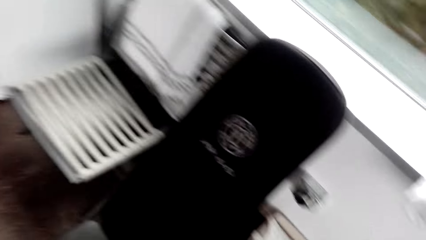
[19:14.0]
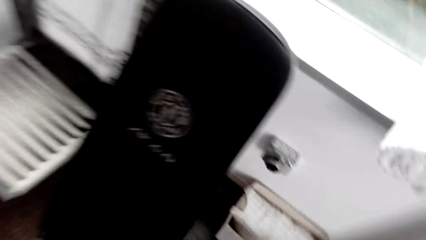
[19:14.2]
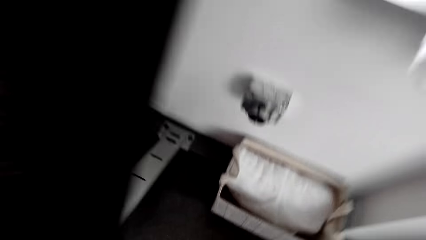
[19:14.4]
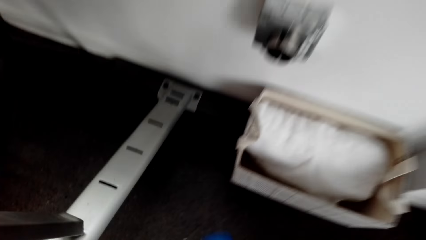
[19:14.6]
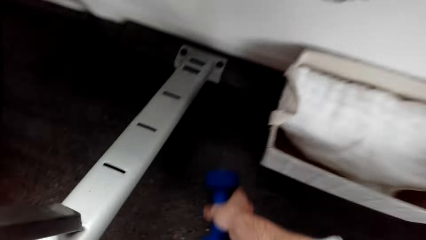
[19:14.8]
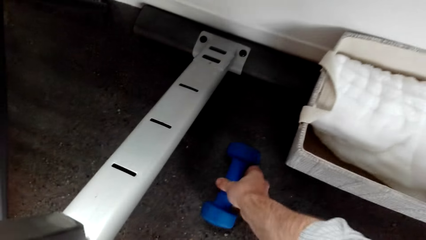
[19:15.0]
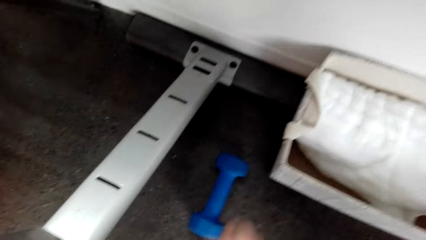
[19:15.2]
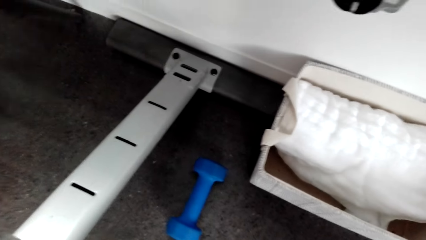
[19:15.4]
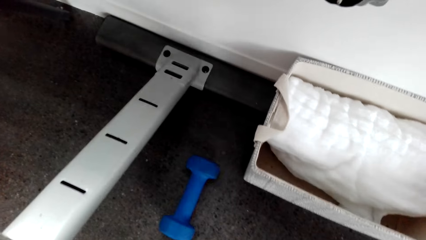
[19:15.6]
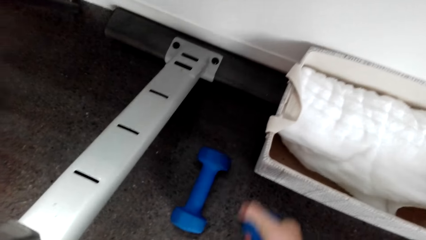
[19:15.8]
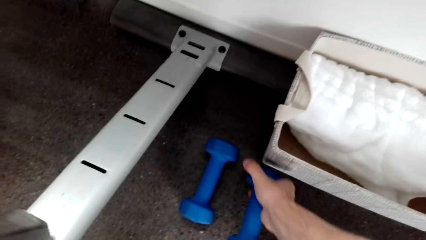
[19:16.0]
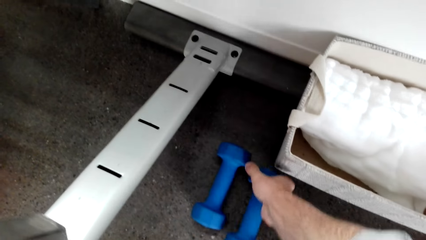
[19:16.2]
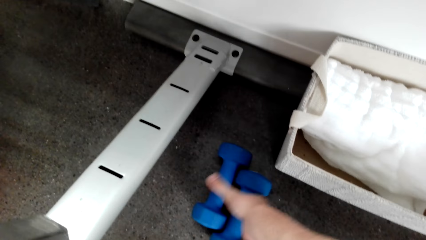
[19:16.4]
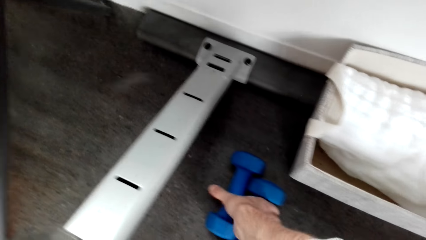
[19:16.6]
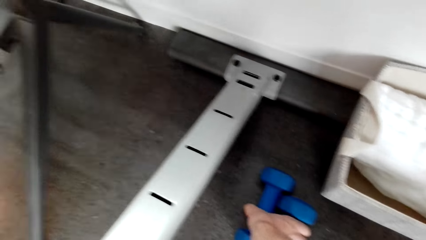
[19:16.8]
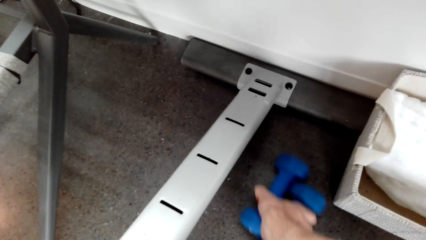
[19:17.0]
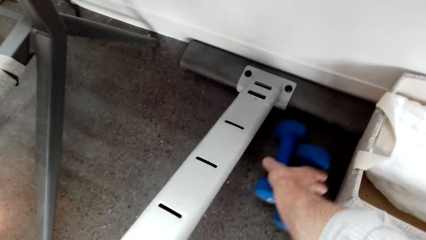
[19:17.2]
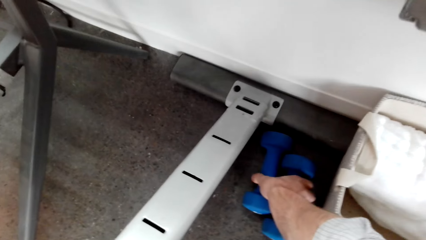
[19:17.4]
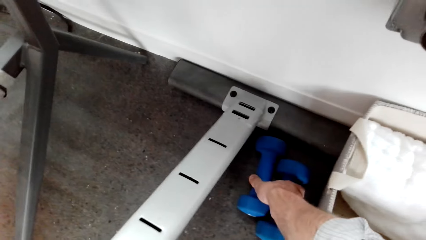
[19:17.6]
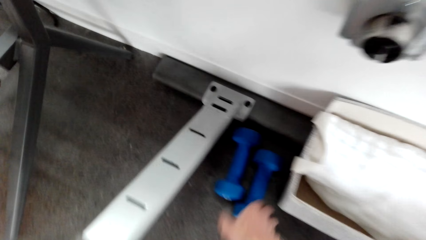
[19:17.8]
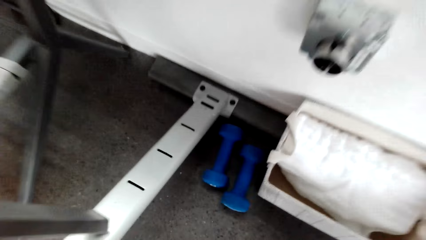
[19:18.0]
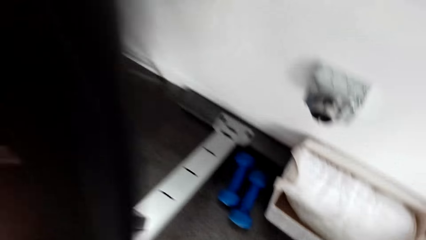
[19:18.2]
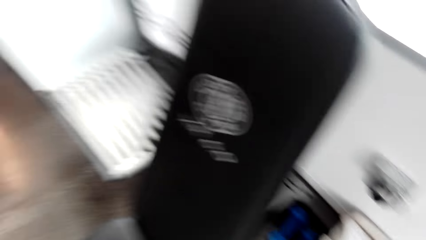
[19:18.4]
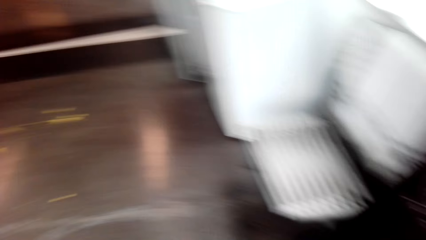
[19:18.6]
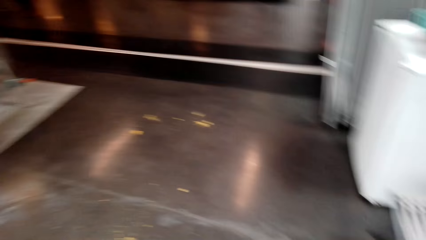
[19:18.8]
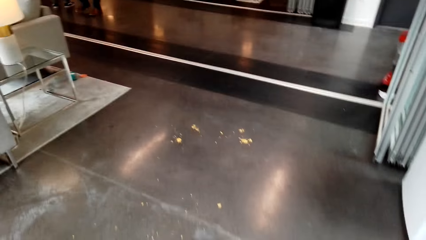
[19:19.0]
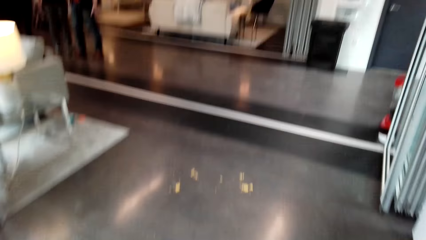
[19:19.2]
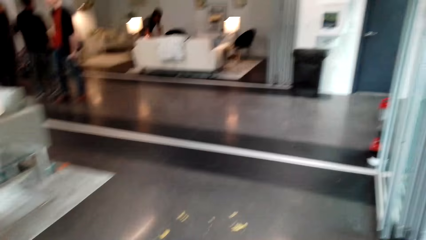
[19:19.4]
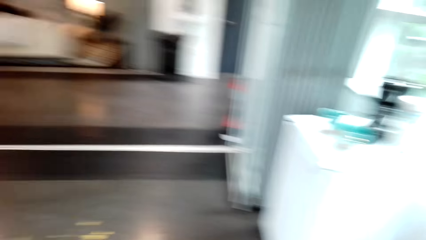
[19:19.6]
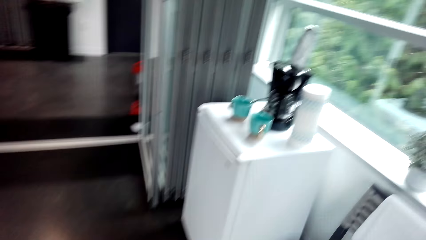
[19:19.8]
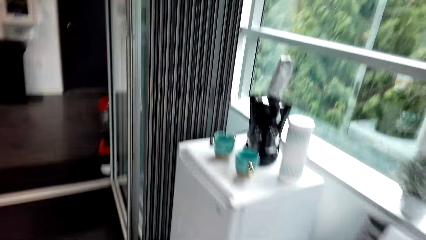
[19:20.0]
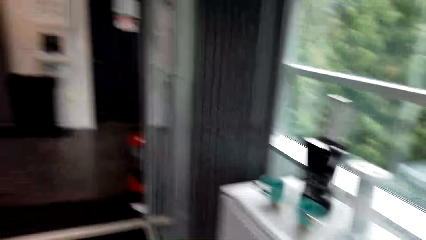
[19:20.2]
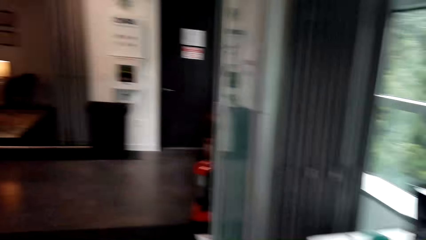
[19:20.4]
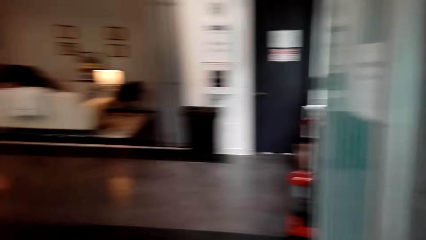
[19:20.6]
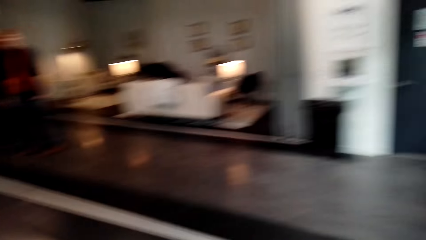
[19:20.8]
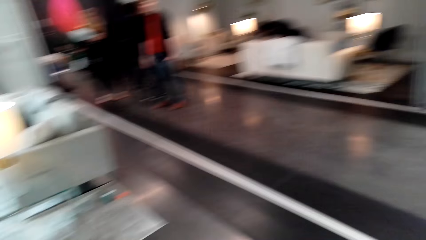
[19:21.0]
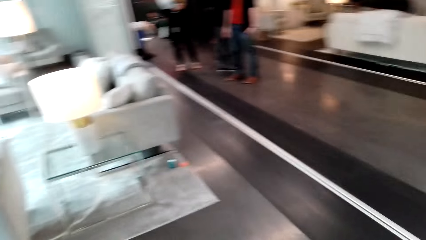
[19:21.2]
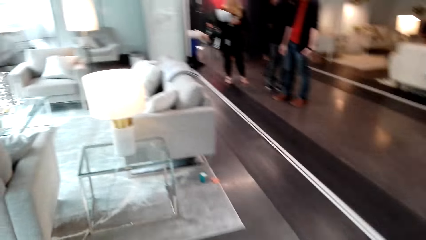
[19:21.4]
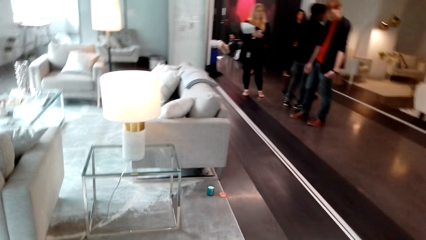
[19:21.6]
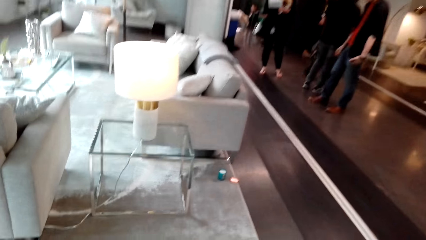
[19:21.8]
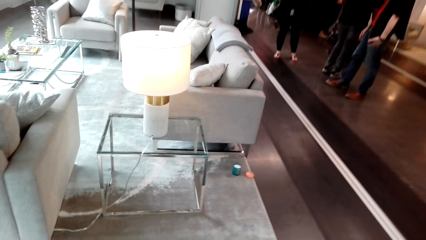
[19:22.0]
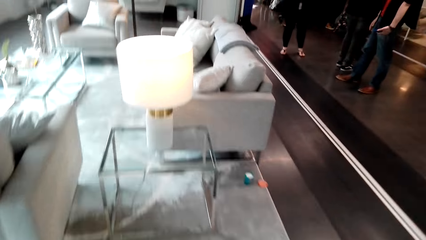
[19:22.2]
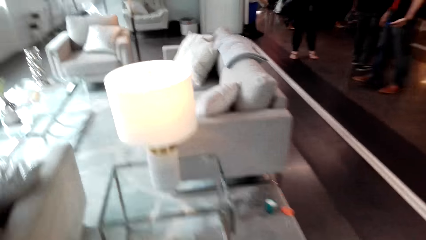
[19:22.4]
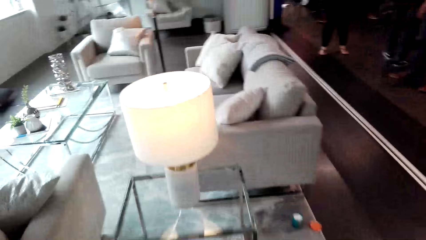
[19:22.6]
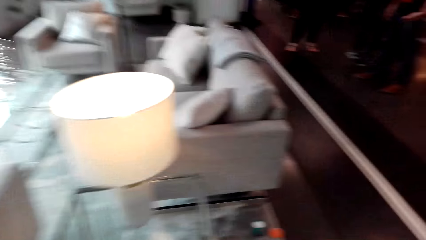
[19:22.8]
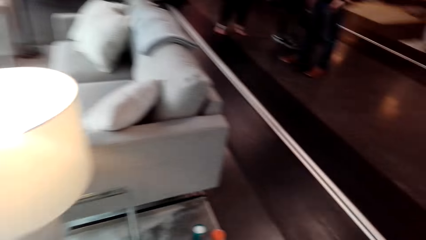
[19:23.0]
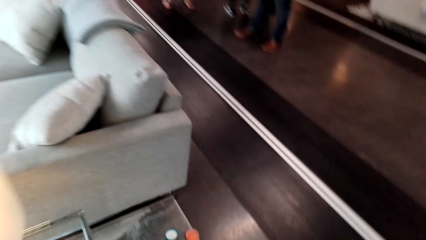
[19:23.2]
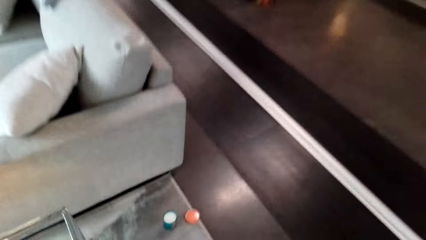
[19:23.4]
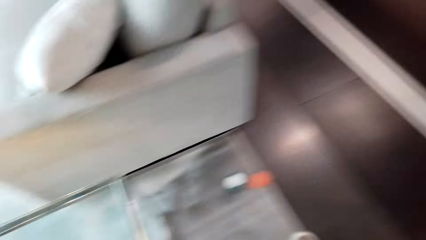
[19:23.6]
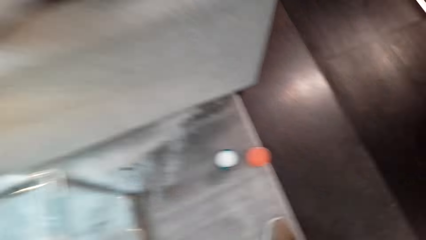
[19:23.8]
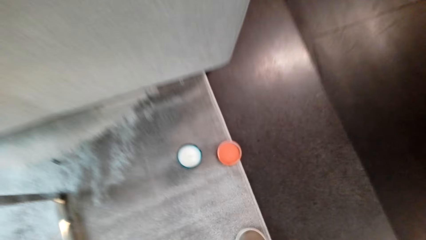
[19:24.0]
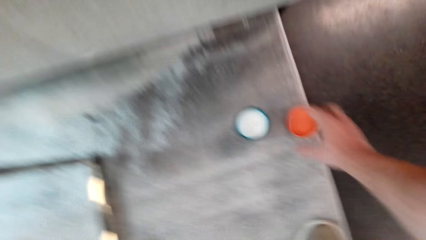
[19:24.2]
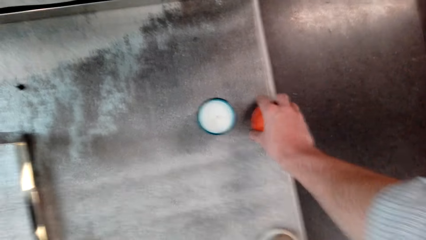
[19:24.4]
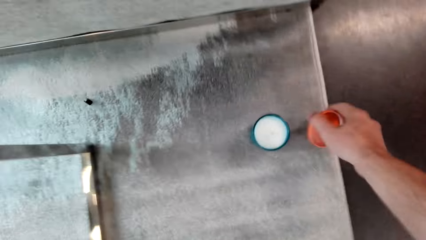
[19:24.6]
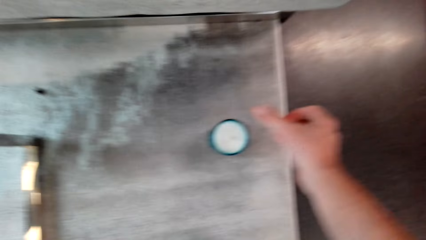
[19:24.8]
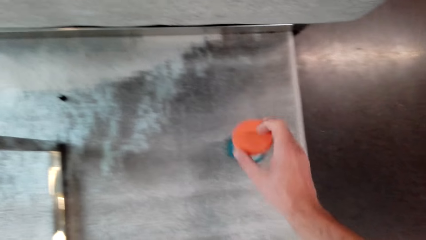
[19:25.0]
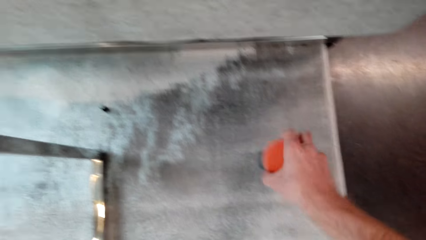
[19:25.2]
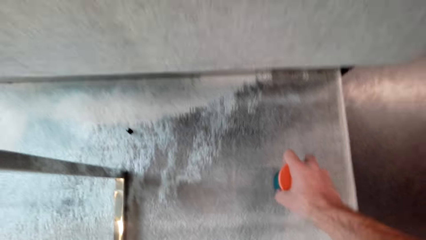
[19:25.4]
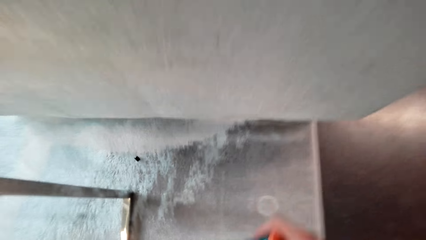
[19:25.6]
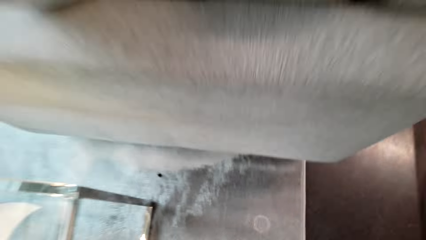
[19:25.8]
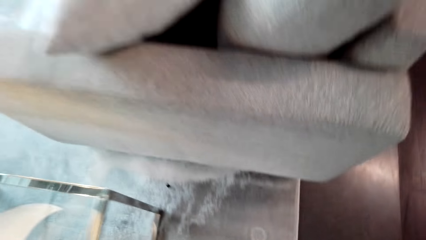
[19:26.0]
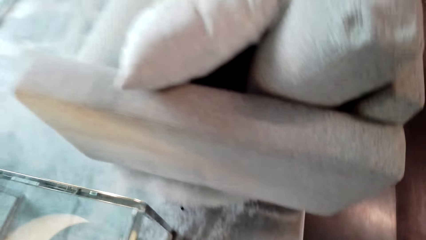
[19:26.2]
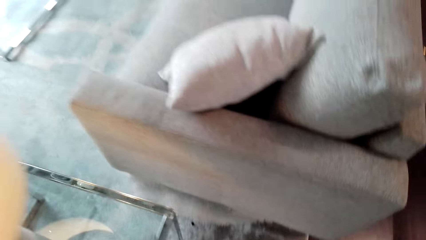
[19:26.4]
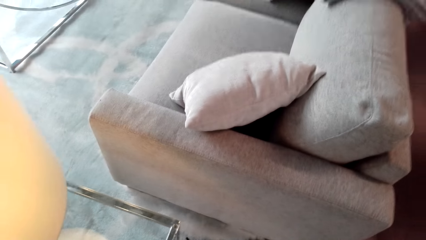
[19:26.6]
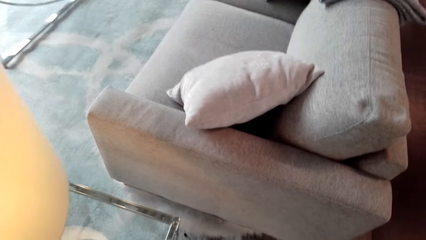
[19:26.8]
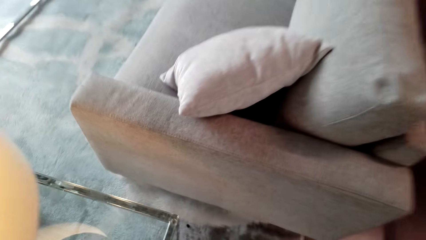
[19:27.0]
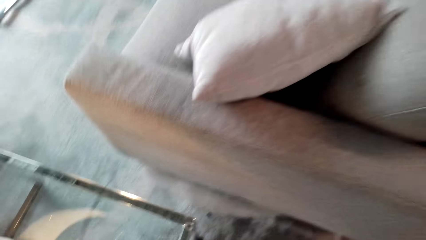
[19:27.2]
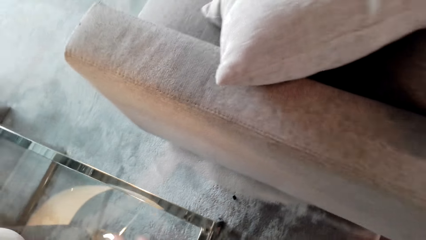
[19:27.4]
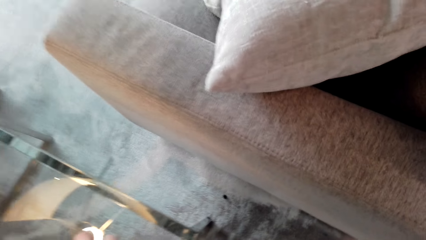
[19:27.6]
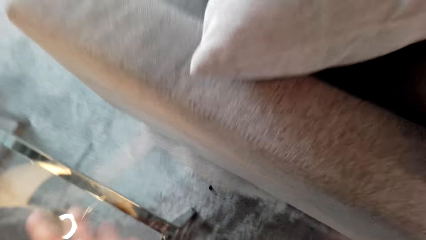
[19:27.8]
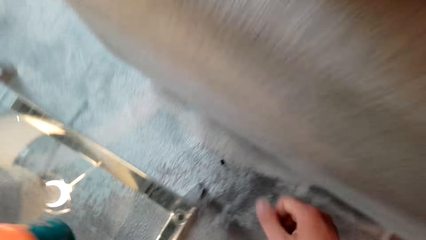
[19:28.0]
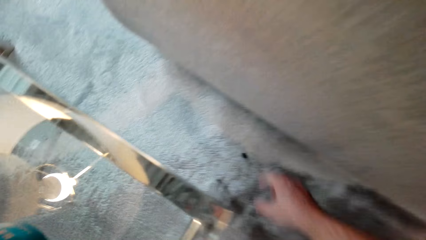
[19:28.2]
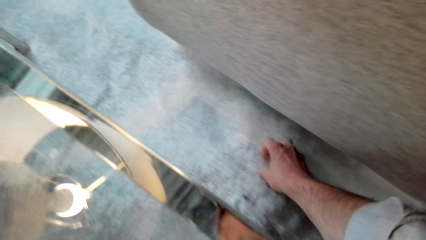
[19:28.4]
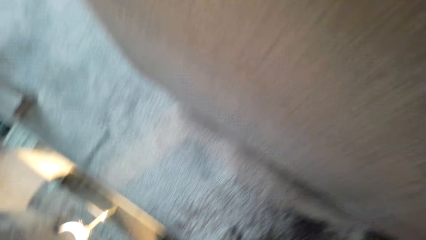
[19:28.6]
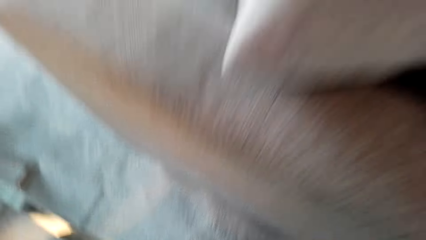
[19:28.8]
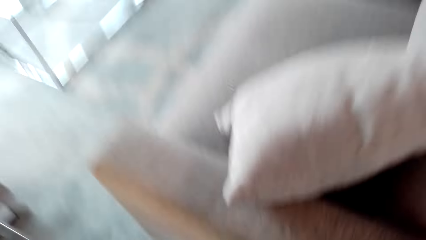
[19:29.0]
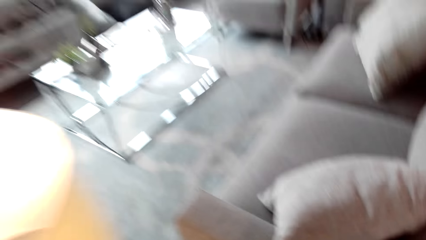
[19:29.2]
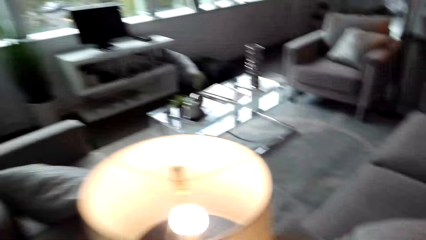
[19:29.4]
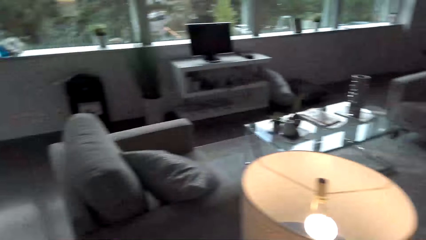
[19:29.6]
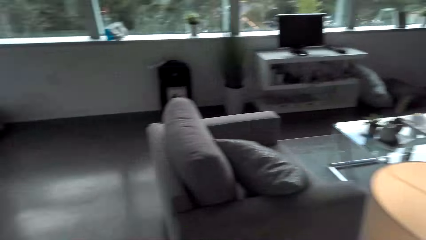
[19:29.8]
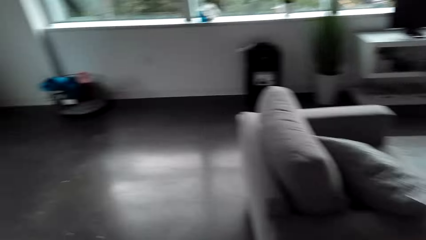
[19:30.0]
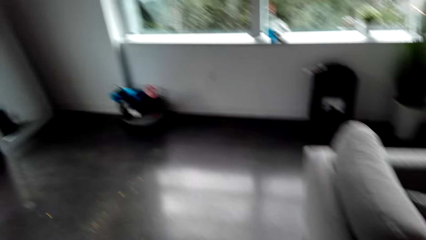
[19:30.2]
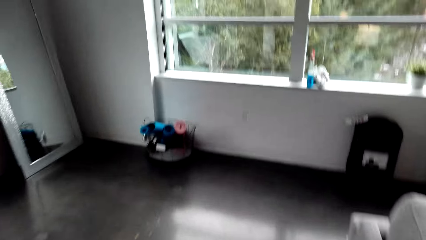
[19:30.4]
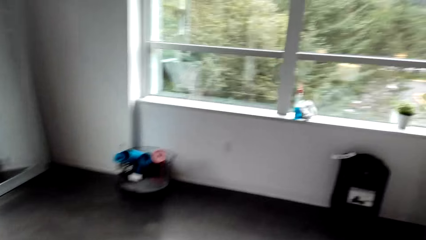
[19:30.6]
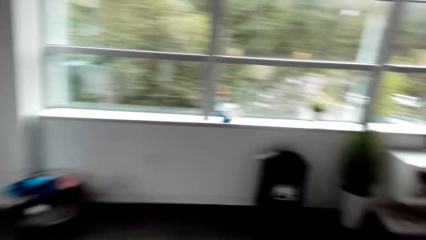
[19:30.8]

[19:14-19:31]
The camera wearer puts the dumbbells down. They walk. They pick up bottle tops. They put something on the table.
